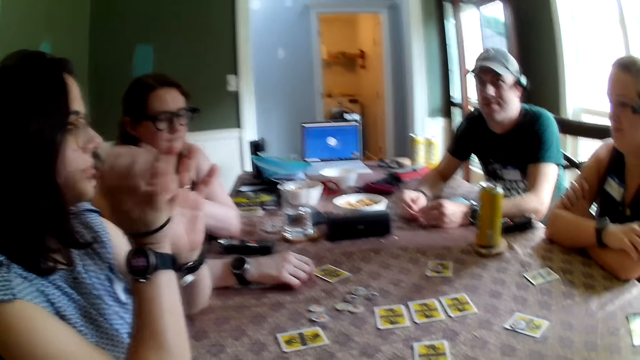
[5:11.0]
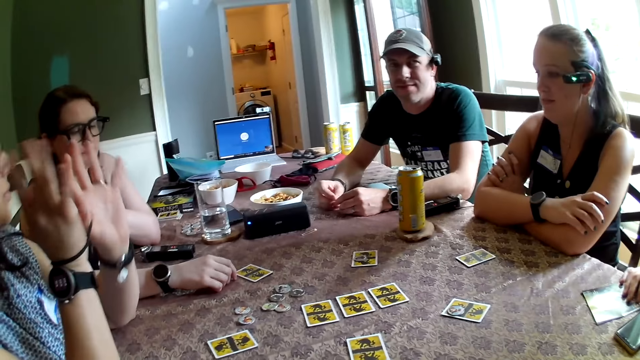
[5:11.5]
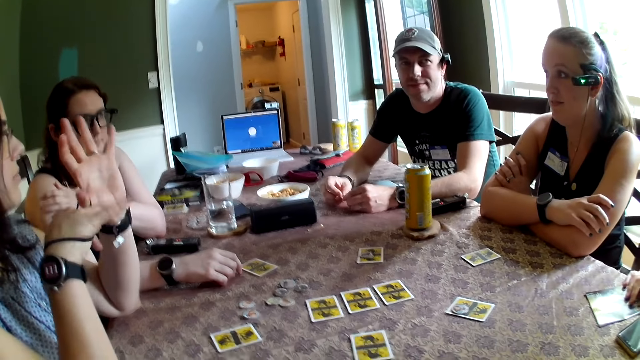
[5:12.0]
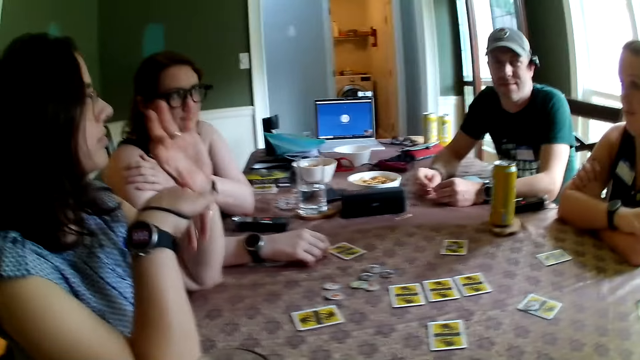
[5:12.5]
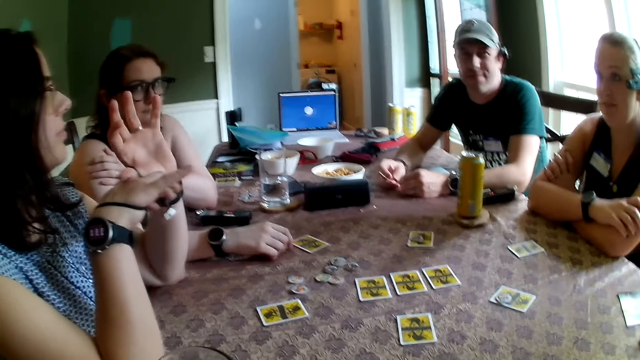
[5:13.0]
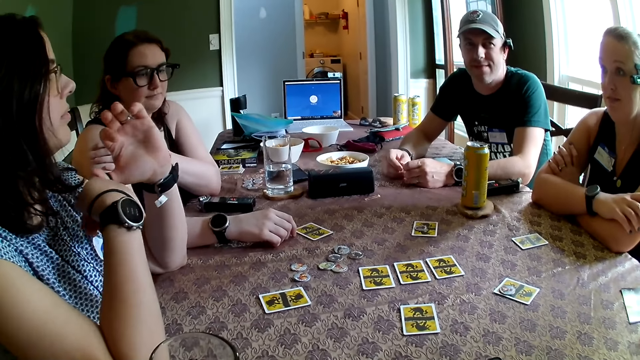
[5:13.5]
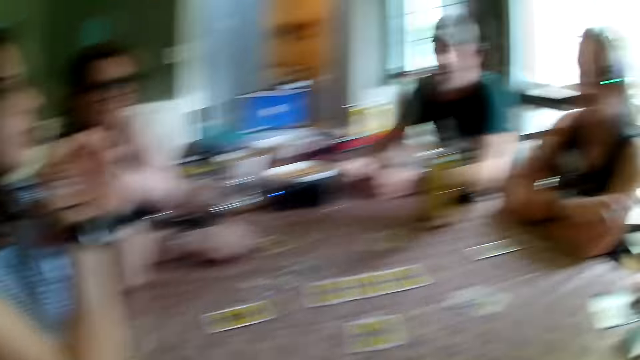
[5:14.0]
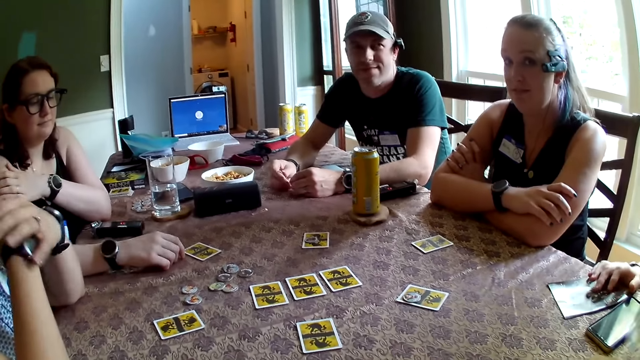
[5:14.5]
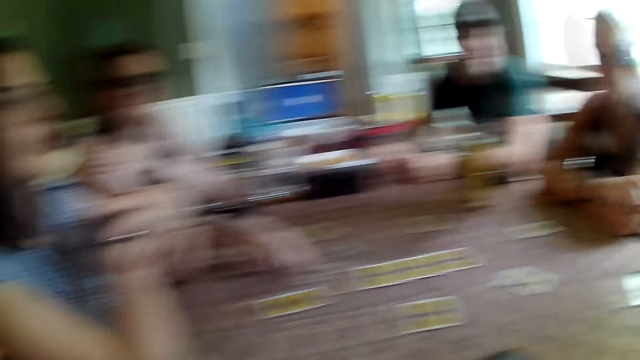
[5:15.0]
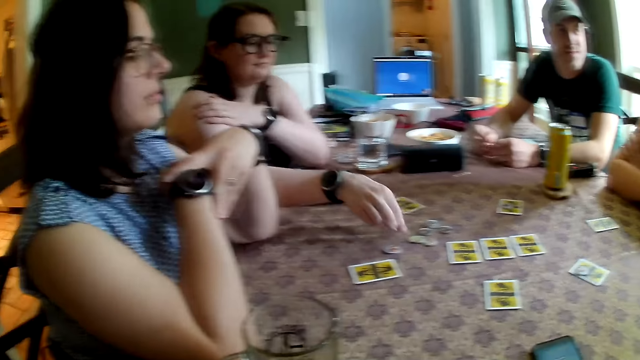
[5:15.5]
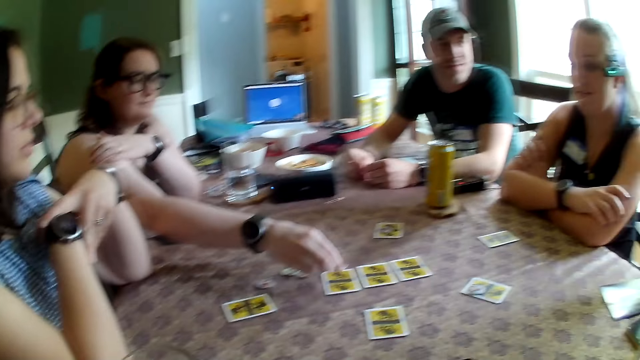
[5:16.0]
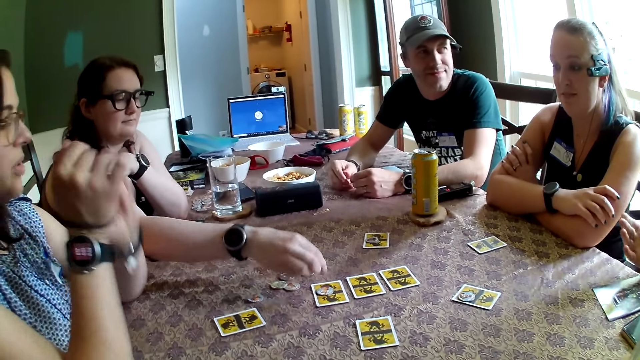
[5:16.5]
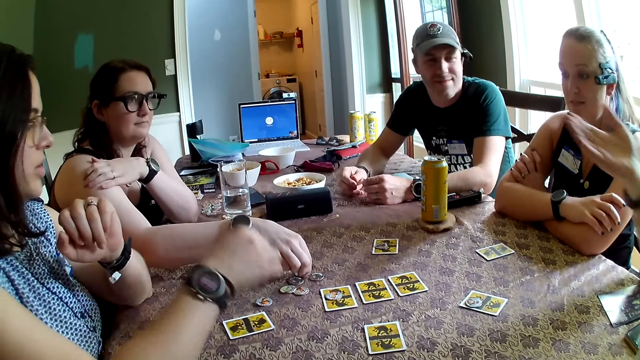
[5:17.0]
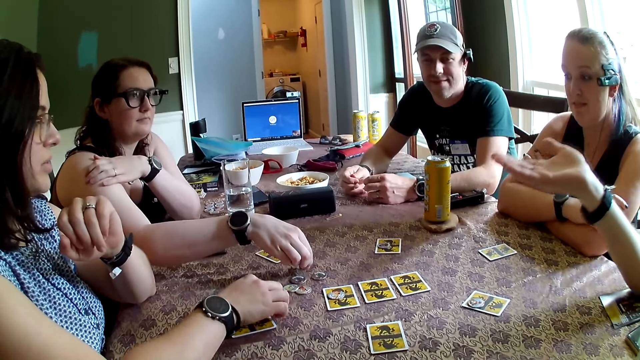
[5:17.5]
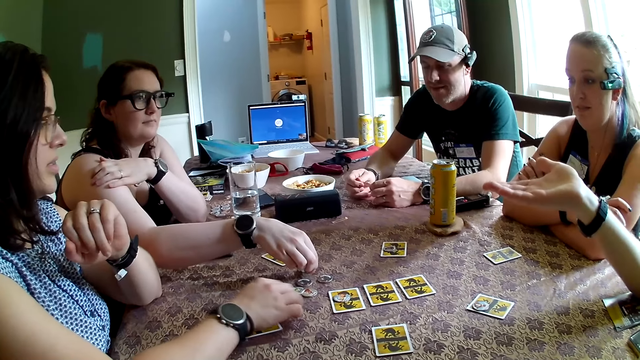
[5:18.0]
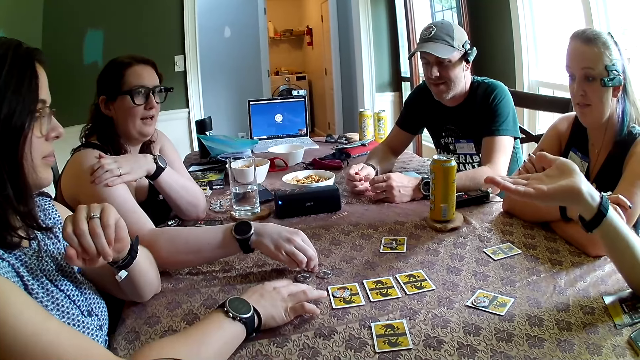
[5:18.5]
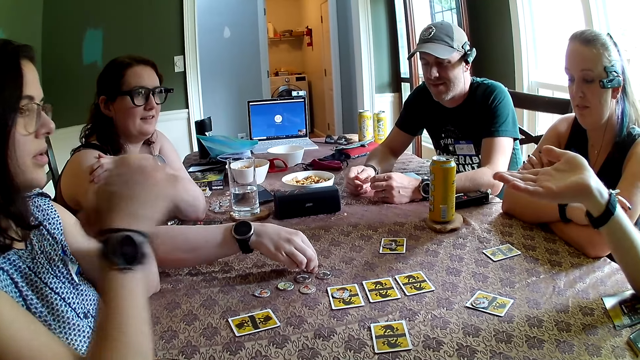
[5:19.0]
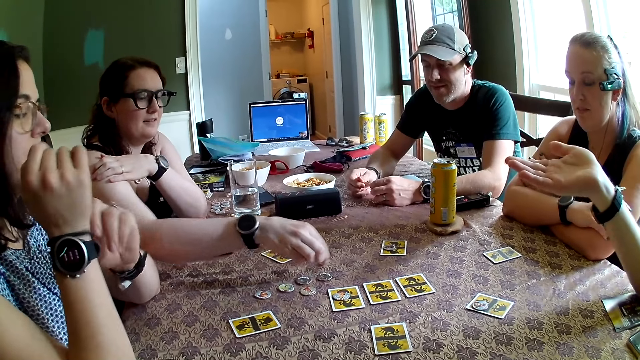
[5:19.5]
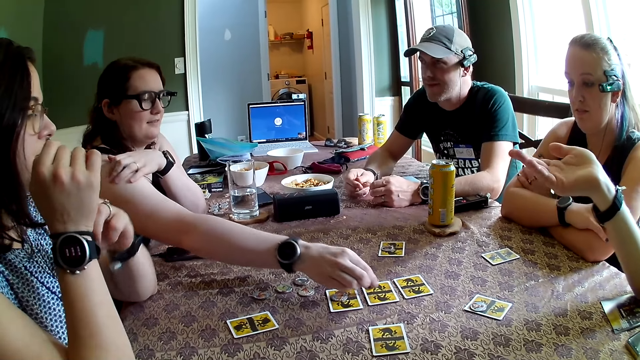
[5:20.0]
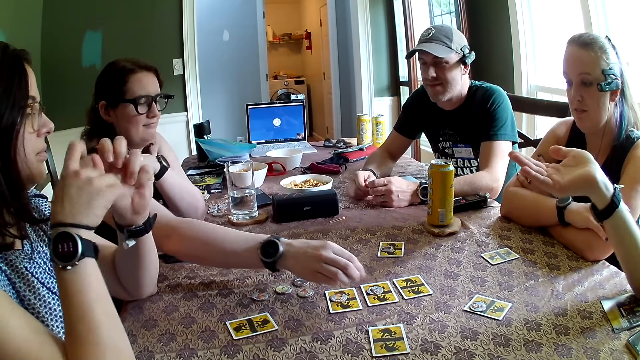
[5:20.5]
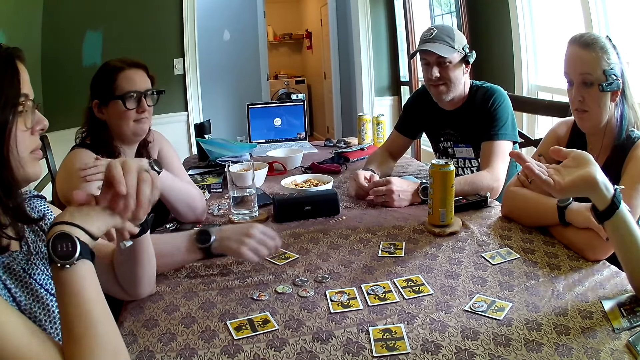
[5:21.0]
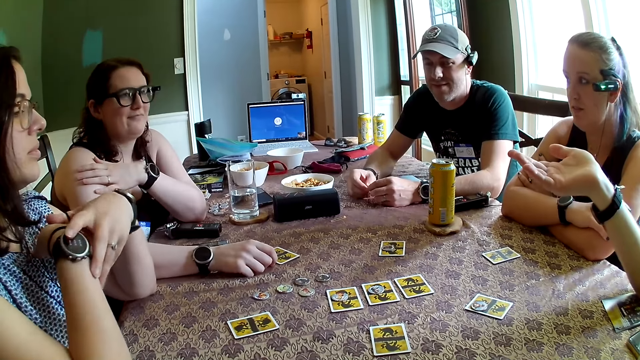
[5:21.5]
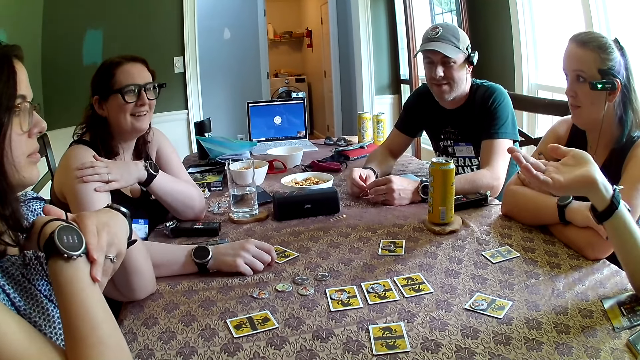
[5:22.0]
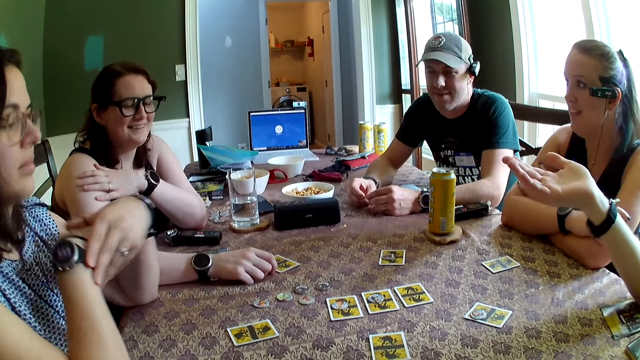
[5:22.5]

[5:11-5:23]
The camera wearer talks. A man drops a jug on the table with his left hand. A woman places a chip on the table on a card with her right hand. Another woman touches a chip on the table with her right hand. The first woman places a chip on the table on a card with her right hand.

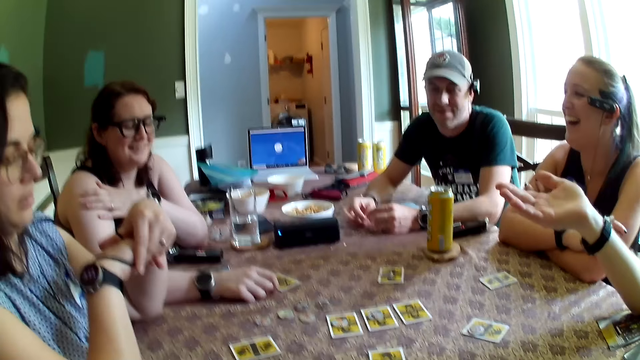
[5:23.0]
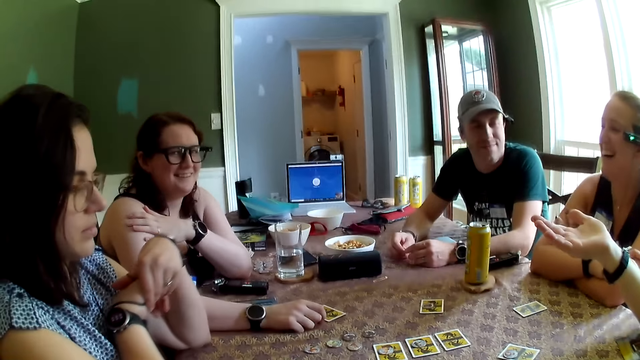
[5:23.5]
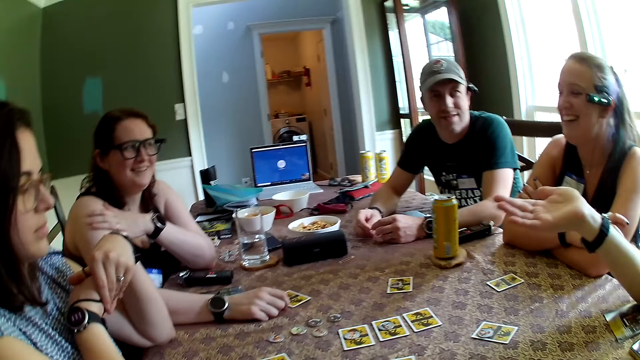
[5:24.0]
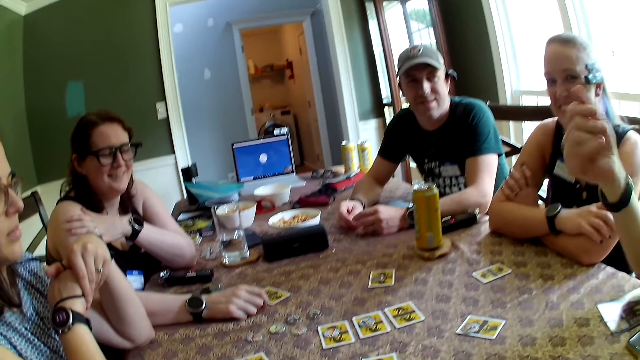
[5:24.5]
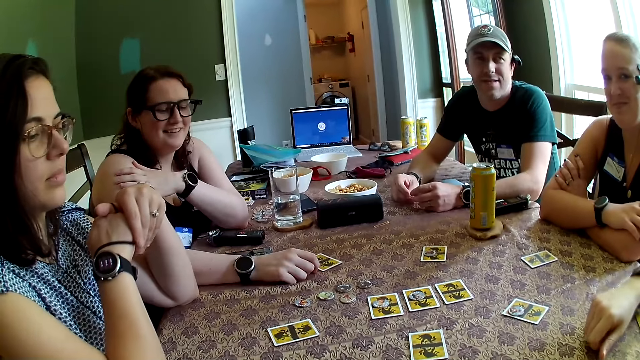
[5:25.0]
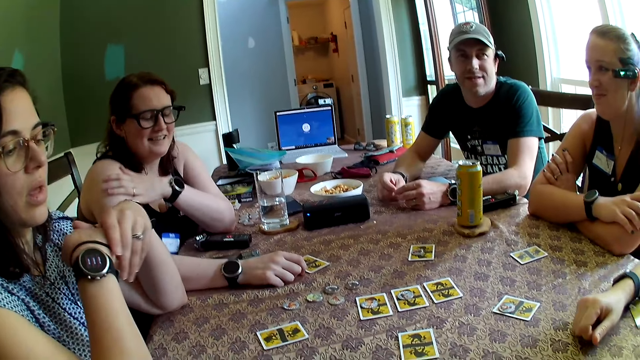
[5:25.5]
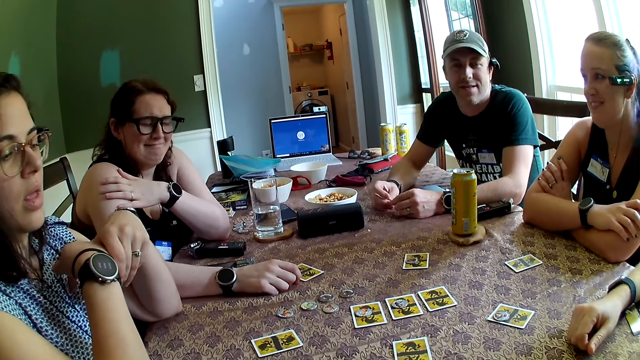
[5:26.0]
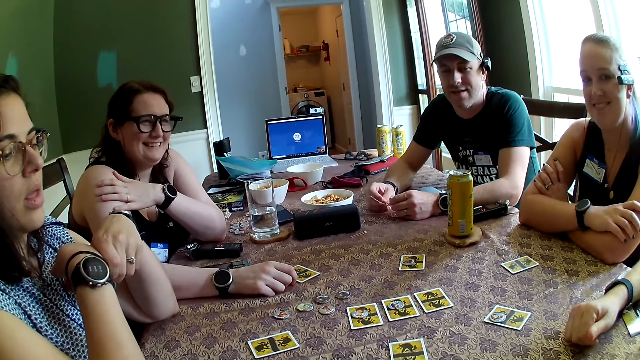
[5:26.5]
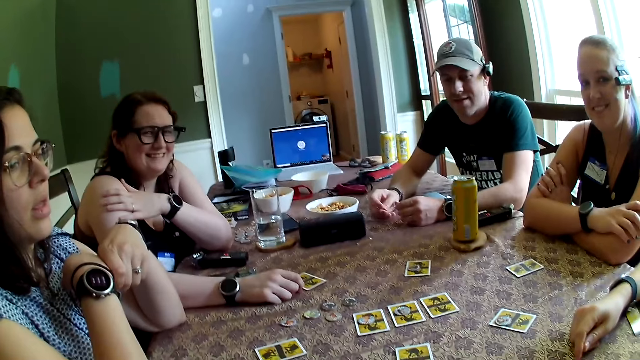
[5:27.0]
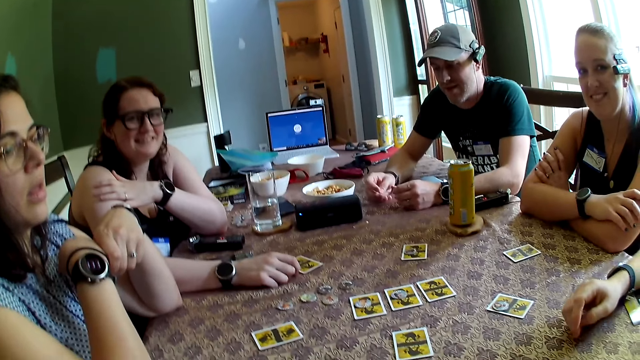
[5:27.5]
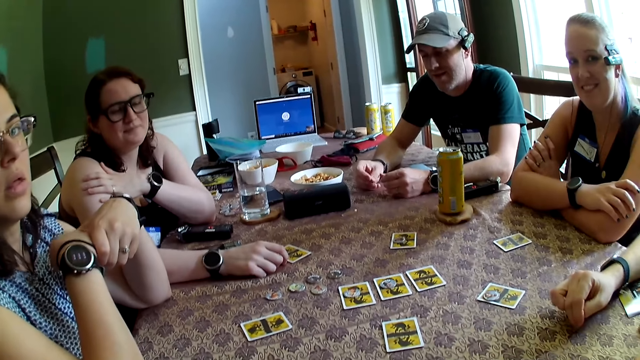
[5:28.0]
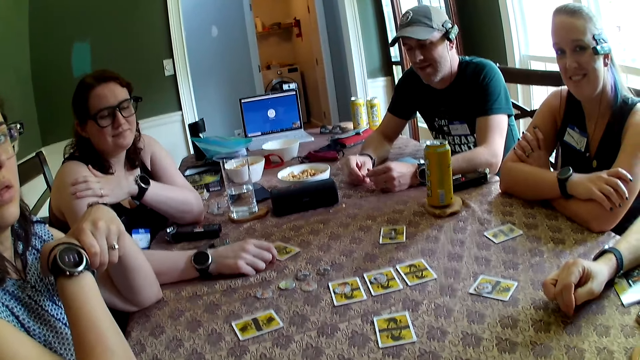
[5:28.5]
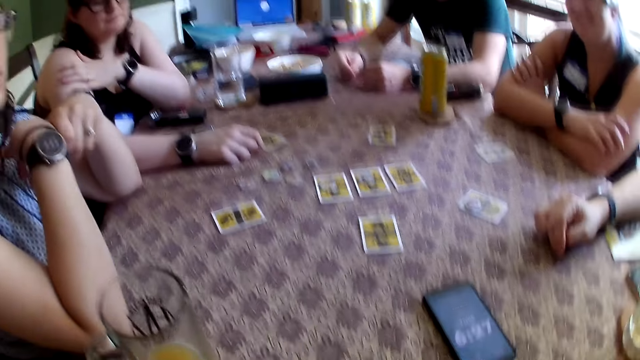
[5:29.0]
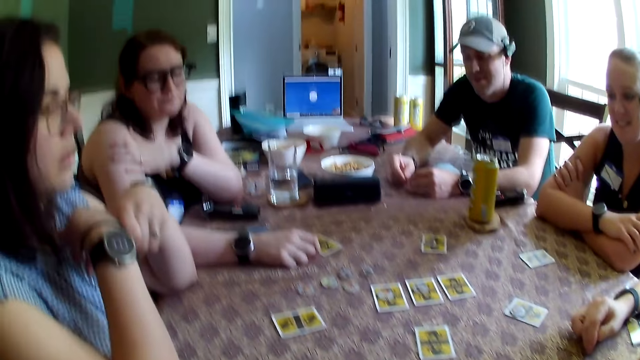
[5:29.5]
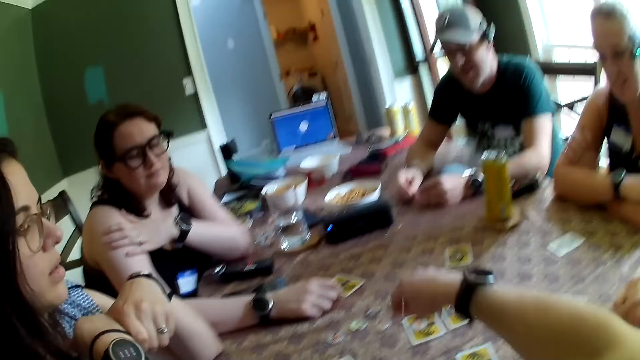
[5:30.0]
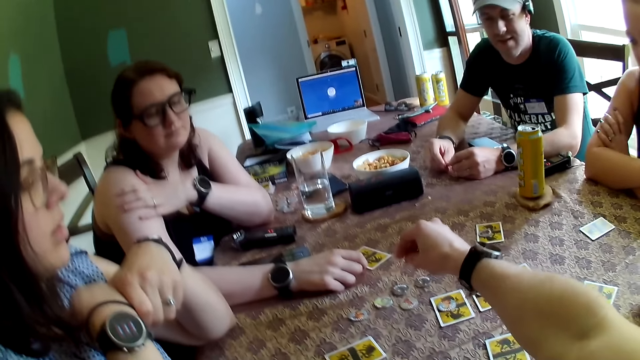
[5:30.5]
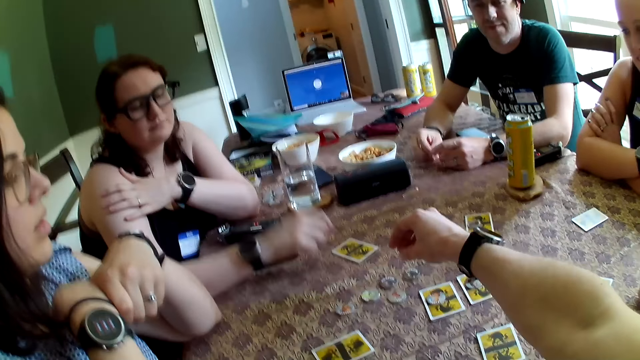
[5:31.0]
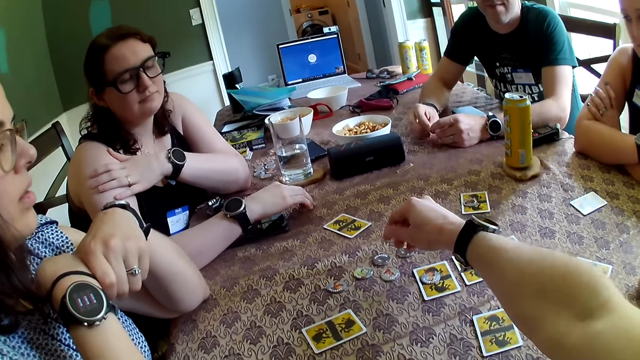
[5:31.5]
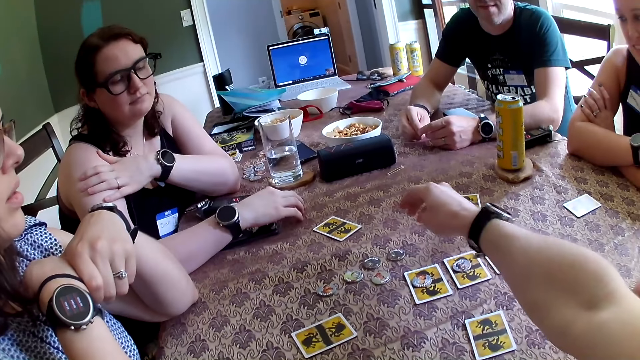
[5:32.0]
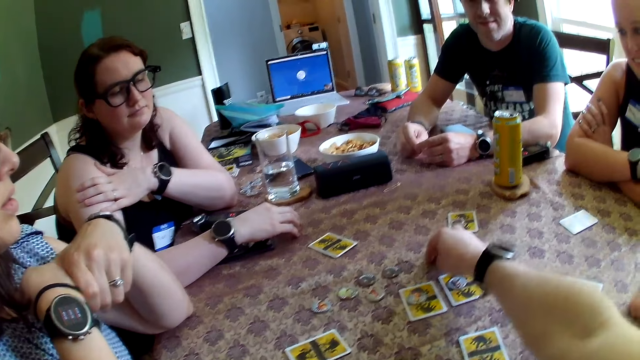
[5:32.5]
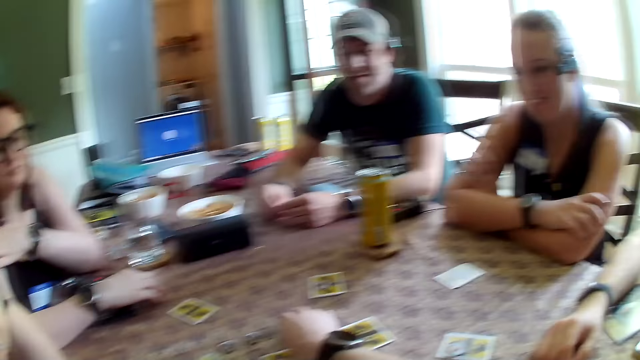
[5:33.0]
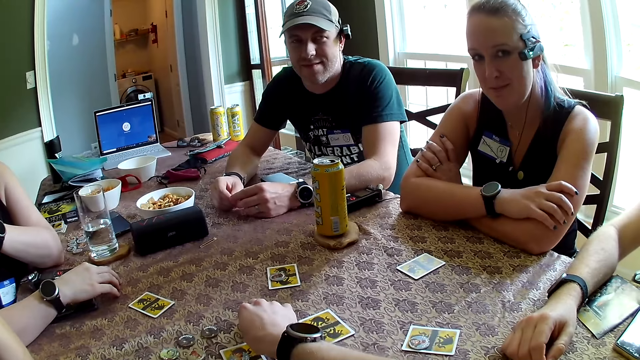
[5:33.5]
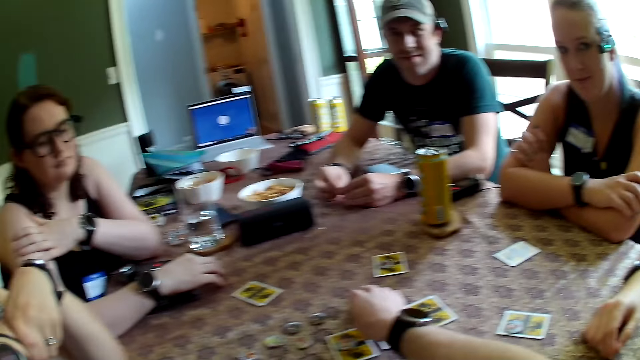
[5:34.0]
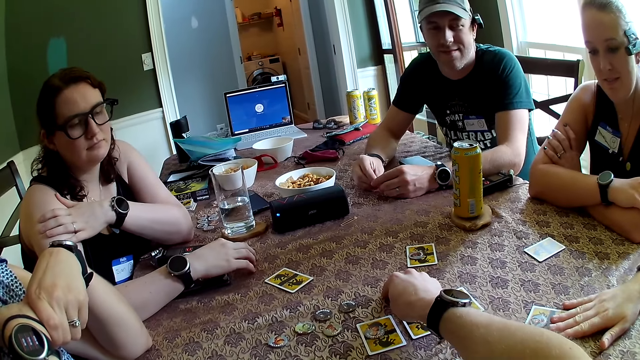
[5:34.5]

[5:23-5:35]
The camera wearer talks. He stretches his right hand on the table. He picks chips.
